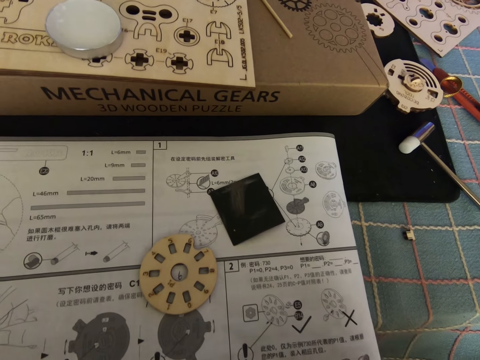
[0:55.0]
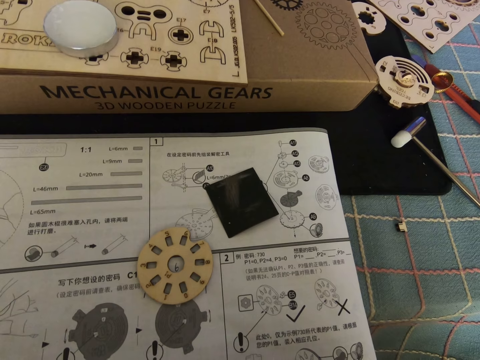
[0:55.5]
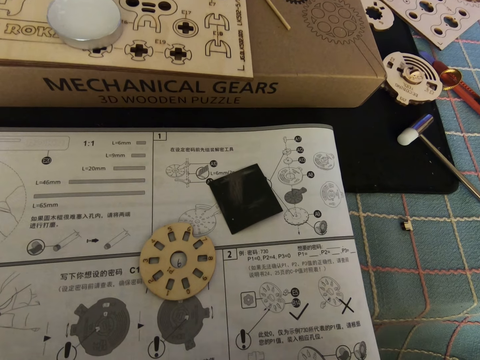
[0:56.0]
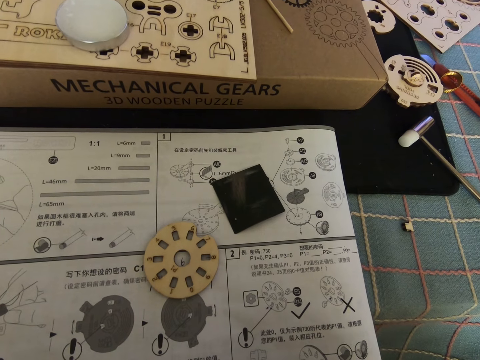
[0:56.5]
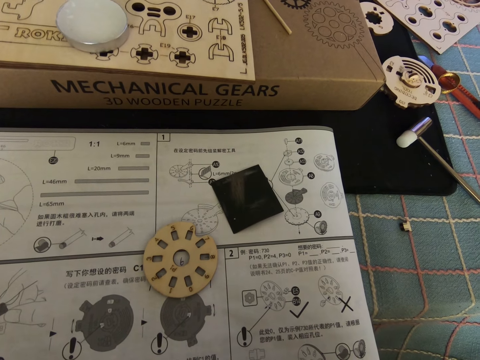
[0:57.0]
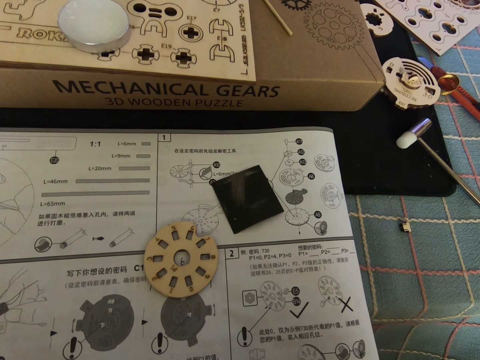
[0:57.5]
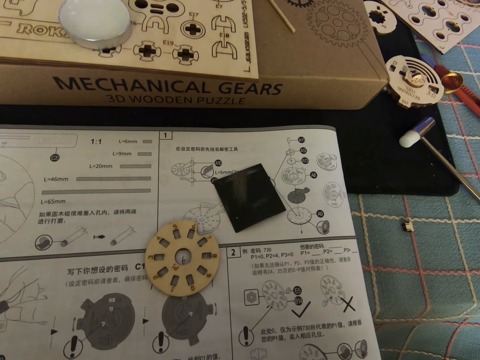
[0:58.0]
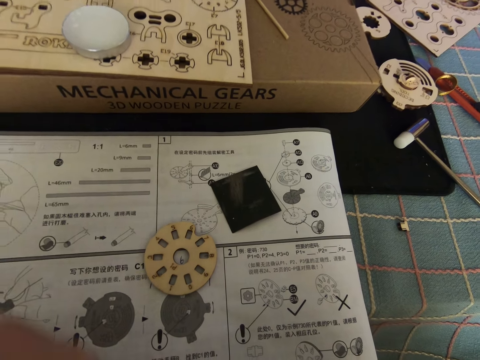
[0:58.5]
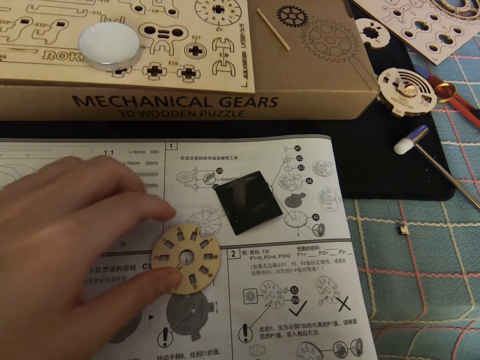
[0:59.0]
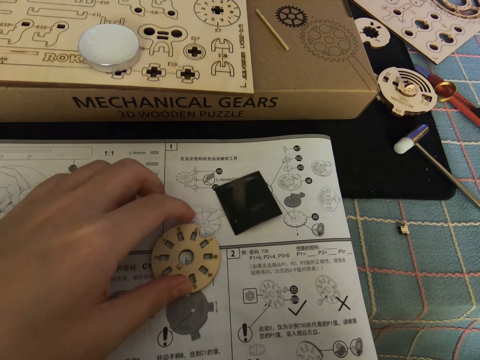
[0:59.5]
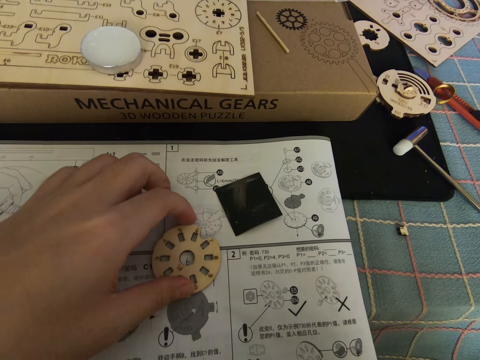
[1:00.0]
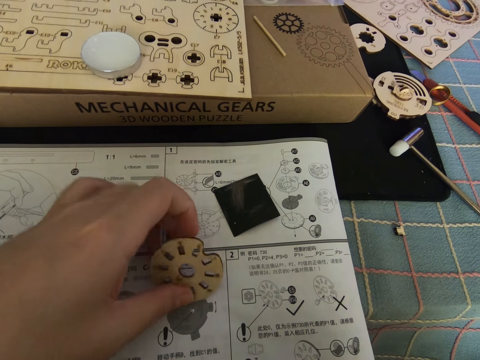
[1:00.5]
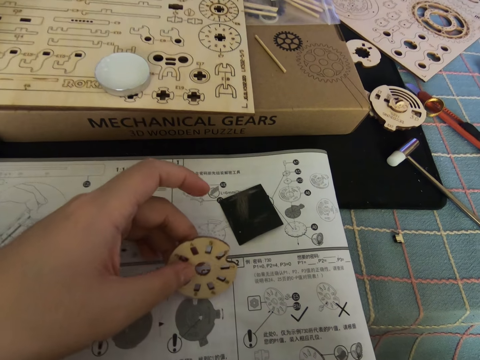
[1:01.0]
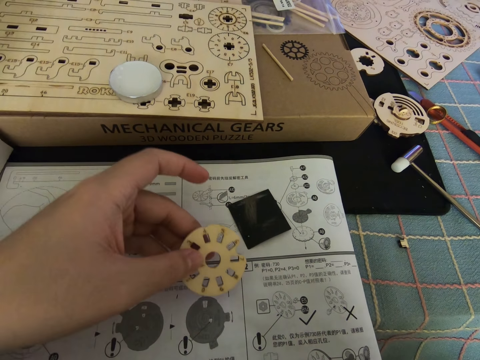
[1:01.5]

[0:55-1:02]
The camera wearer picks up the piece of the mechanical gear from the table with his left hand.

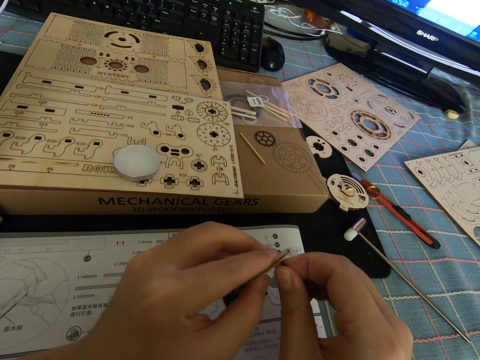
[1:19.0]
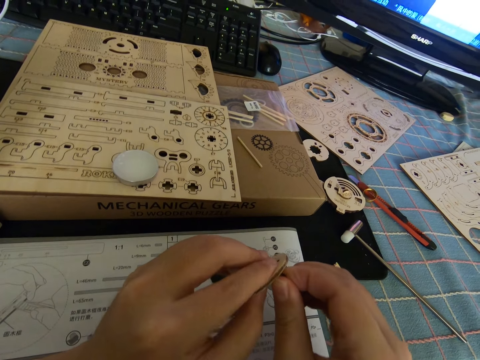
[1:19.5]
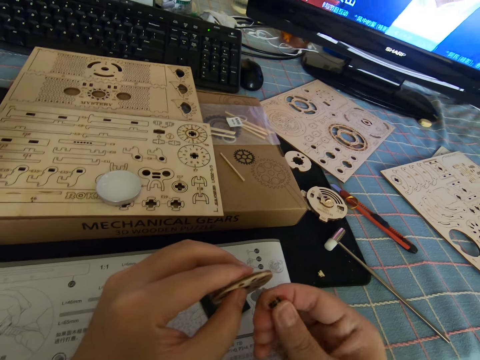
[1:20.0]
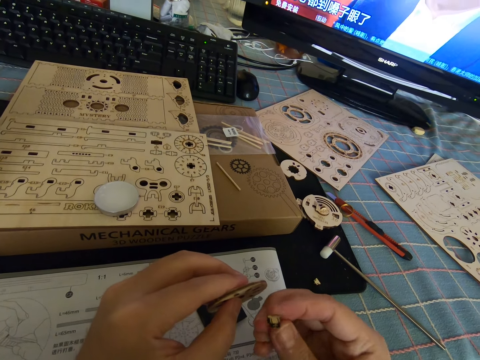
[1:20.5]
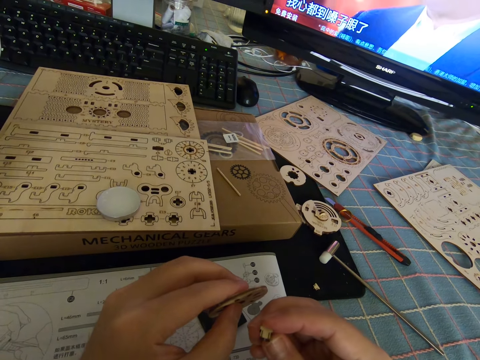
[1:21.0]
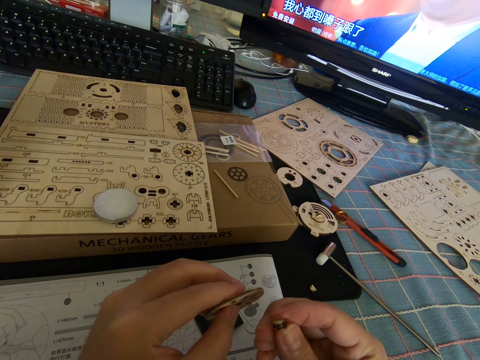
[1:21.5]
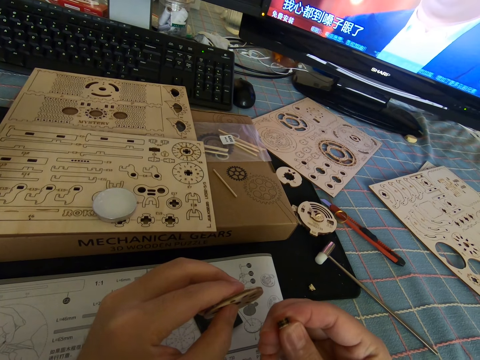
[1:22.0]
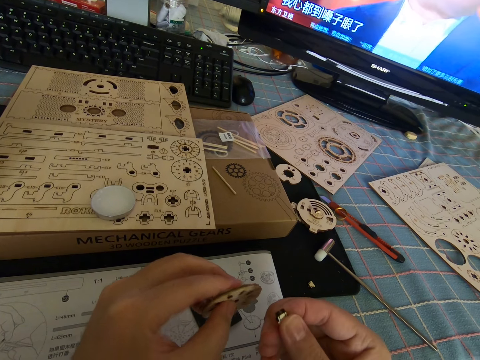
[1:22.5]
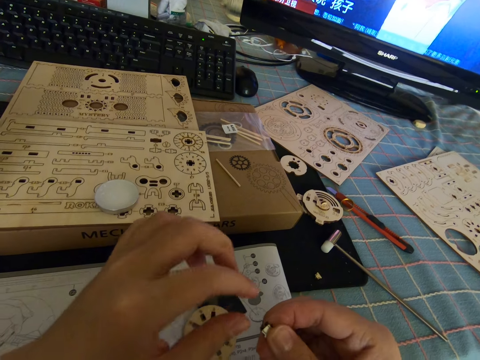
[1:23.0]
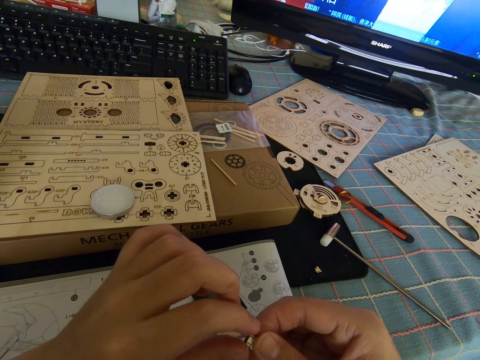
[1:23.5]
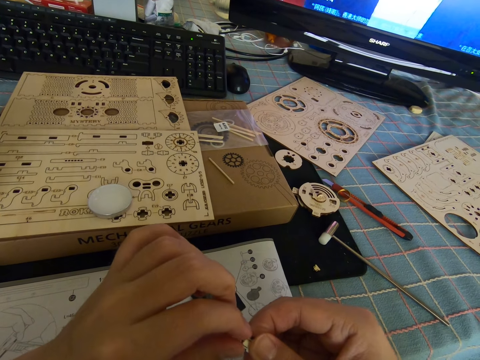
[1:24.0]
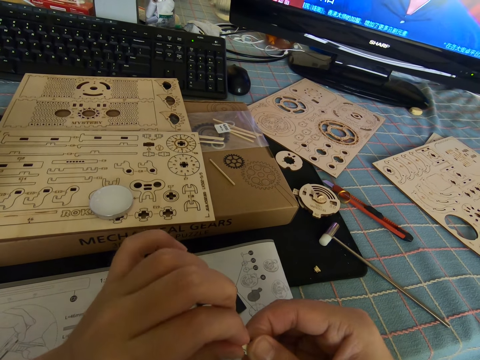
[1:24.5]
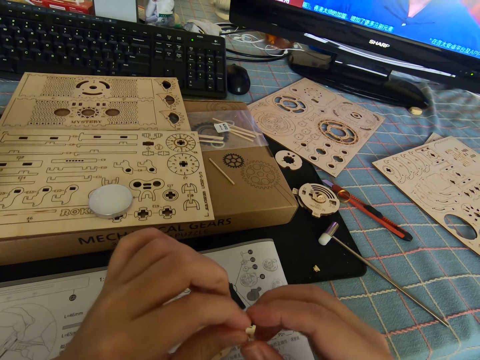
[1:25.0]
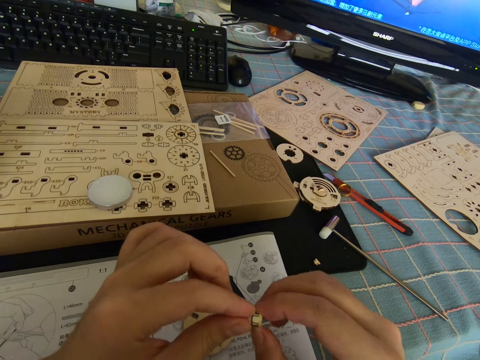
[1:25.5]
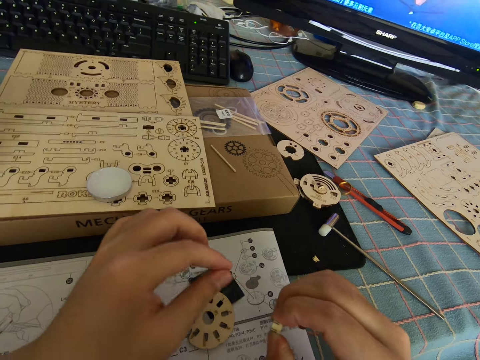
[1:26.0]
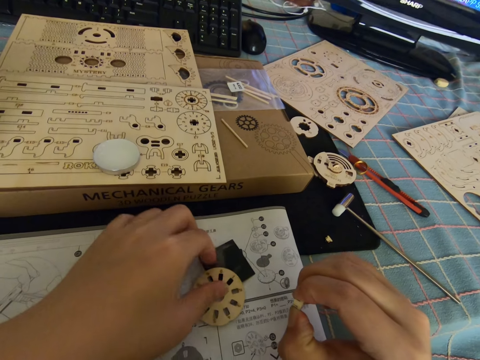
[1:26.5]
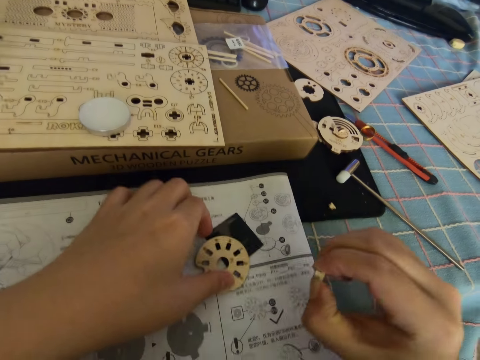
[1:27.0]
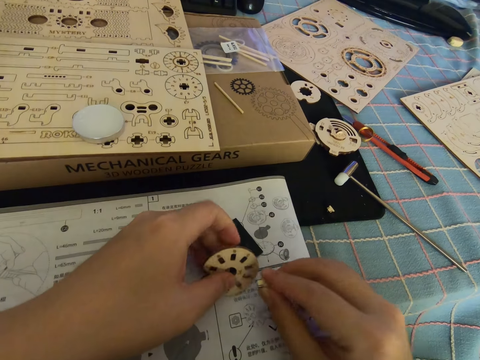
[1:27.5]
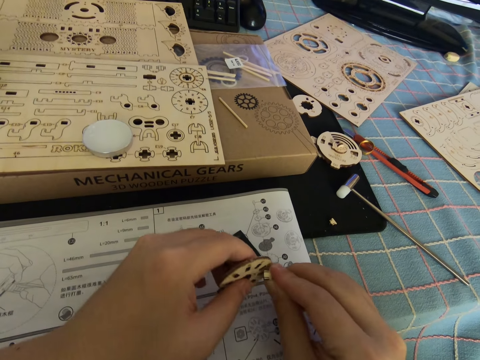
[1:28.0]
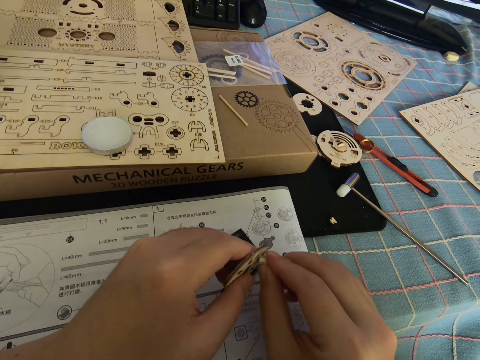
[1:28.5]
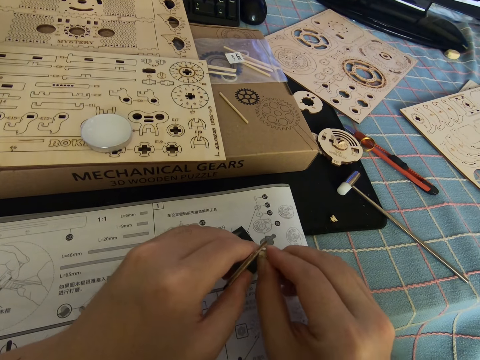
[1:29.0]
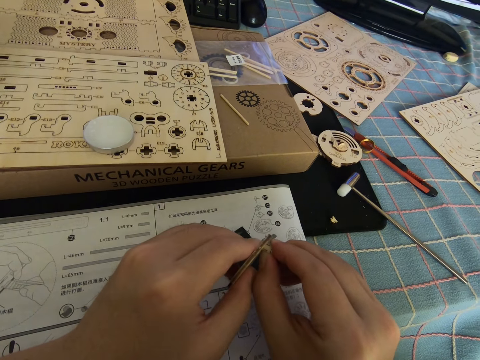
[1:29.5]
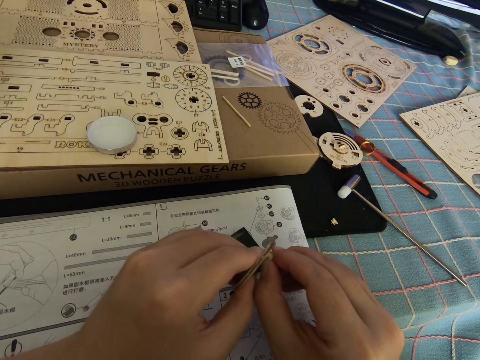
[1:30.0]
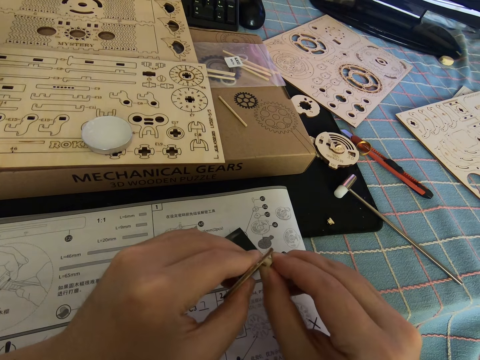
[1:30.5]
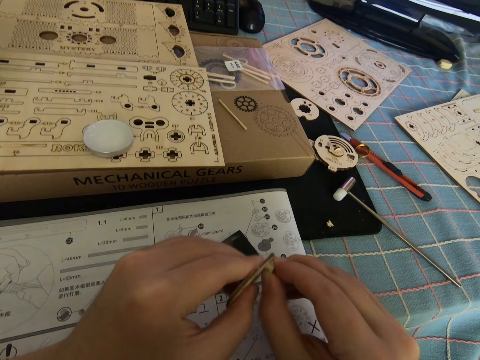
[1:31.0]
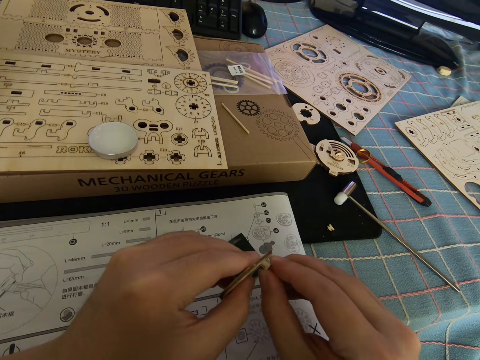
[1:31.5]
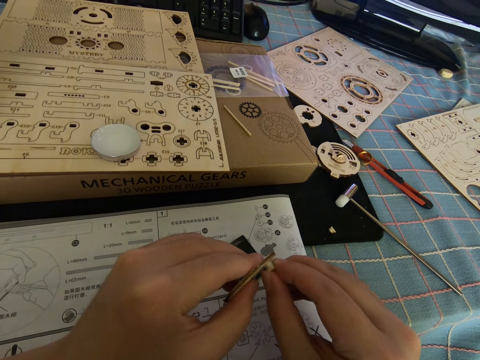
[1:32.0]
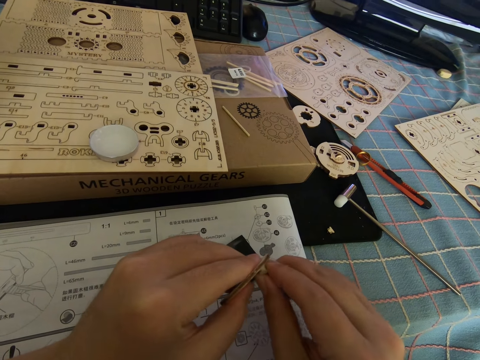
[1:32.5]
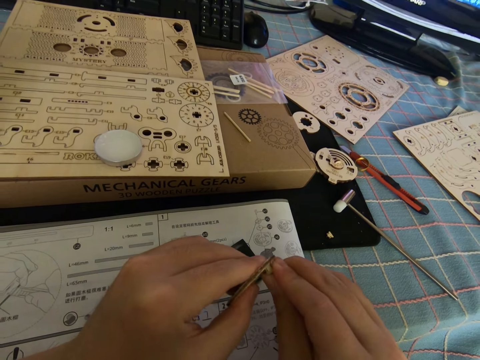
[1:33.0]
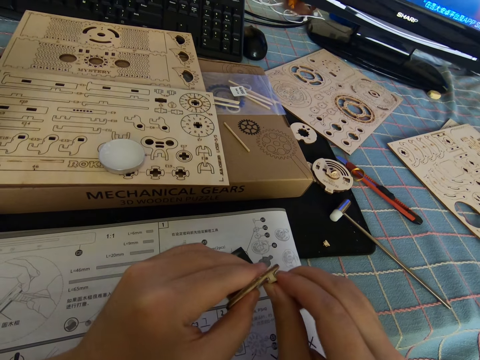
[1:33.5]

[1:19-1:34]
The camera wearer fixes the small model piece on the big model piece. They stare at the small model piece. They drop the big model piece on the table. They adjust the bolt with both hands. They hold the small model piece with both hands. They pick the big model piece from the table. They fix the small model piece on the big model piece.

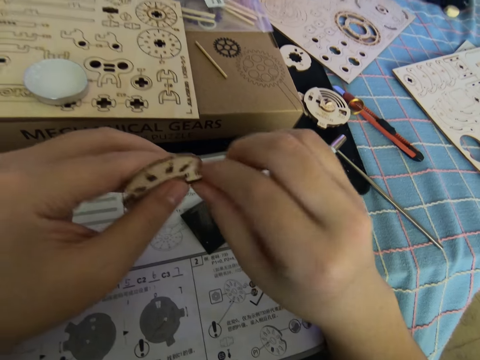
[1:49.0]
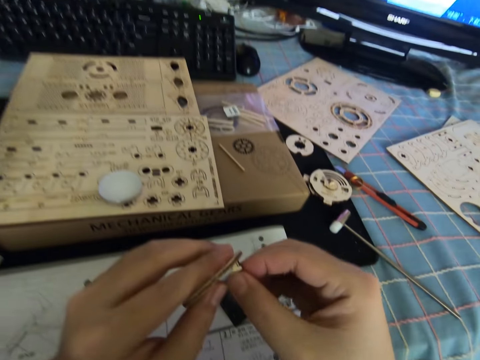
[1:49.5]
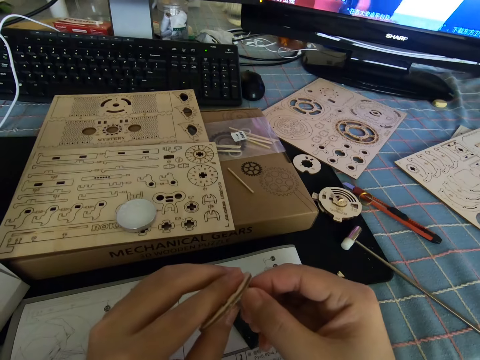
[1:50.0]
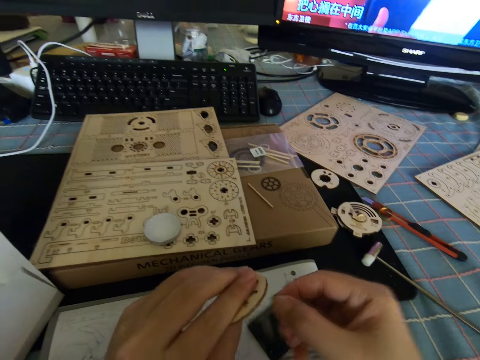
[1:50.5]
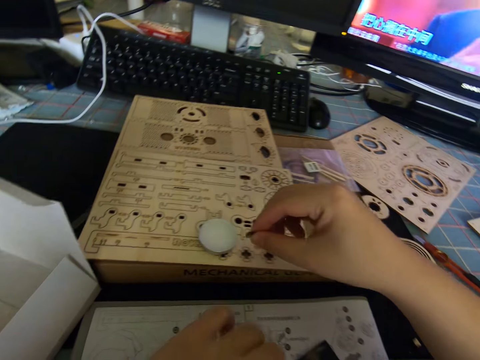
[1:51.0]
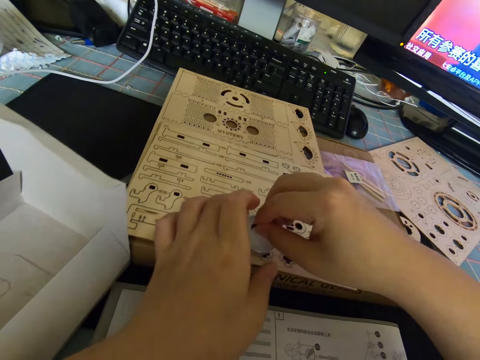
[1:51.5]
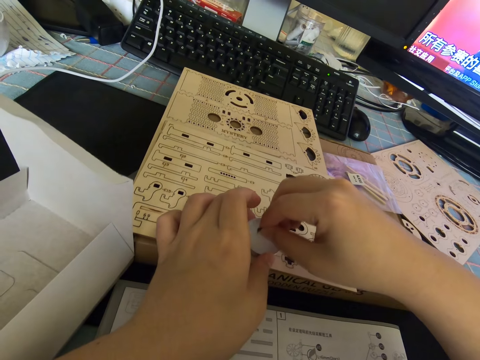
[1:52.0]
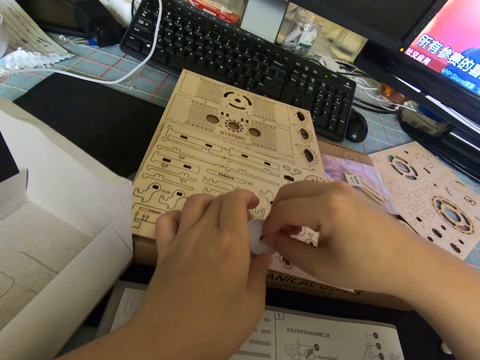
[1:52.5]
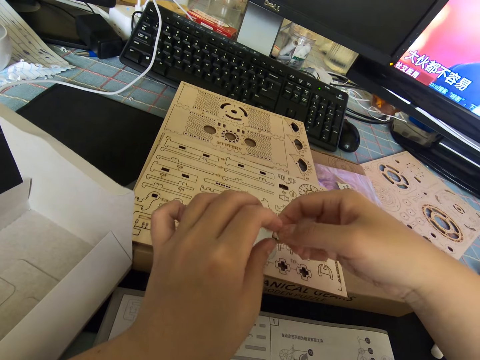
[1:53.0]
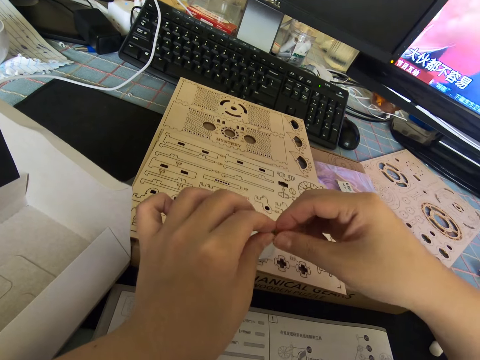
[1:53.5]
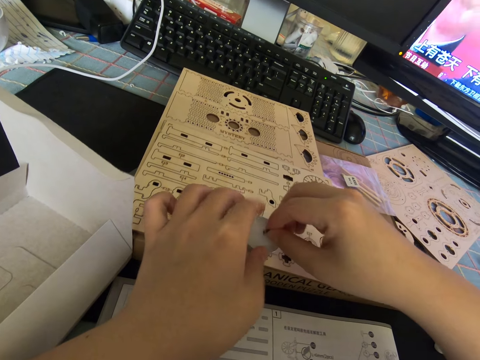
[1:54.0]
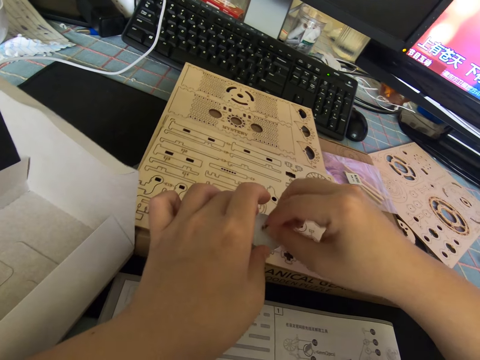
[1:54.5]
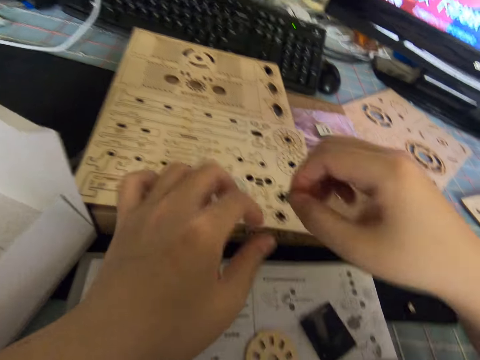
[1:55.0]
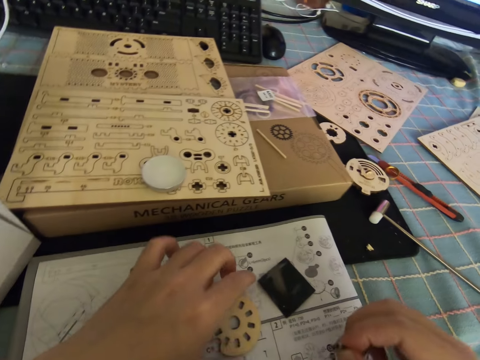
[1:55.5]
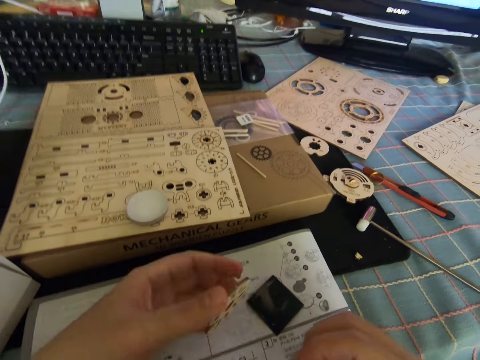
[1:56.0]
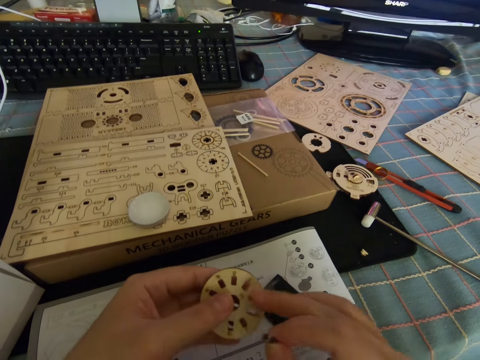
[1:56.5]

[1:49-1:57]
The camera wearer removes the small model piece from the big model piece. They rub the small model piece on the sticker gum. They pick the big model piece from the table.
